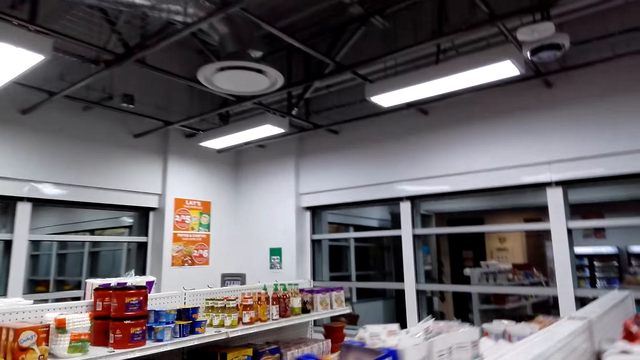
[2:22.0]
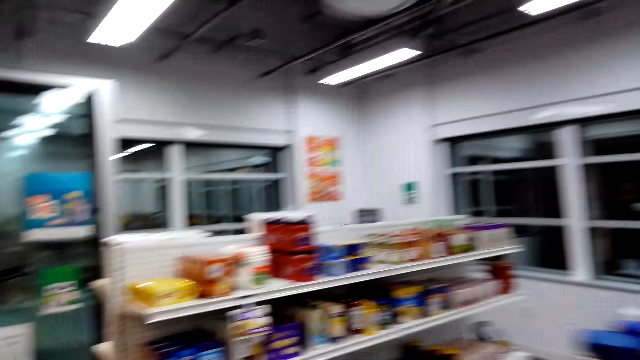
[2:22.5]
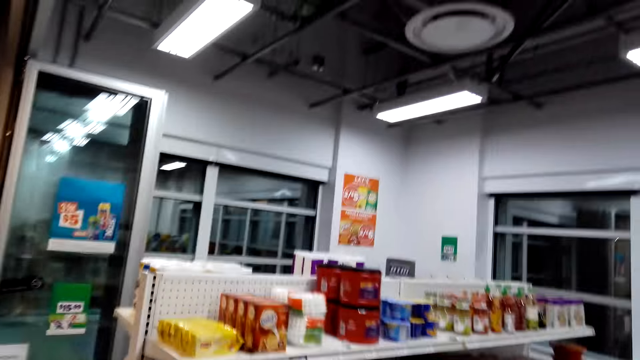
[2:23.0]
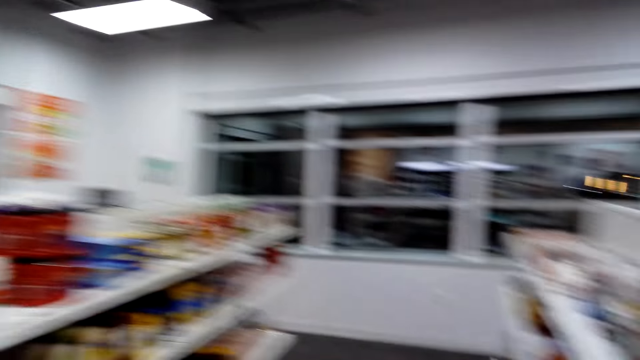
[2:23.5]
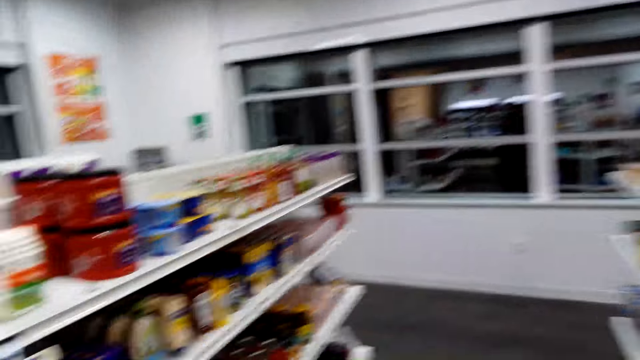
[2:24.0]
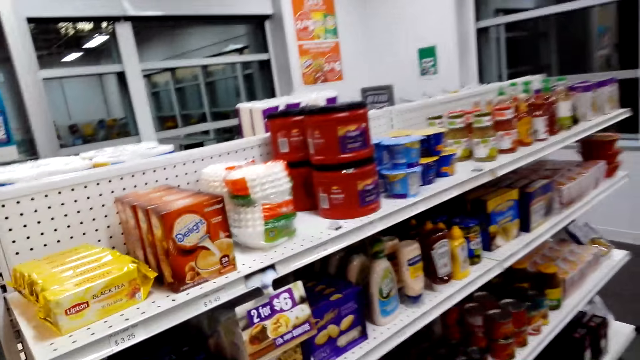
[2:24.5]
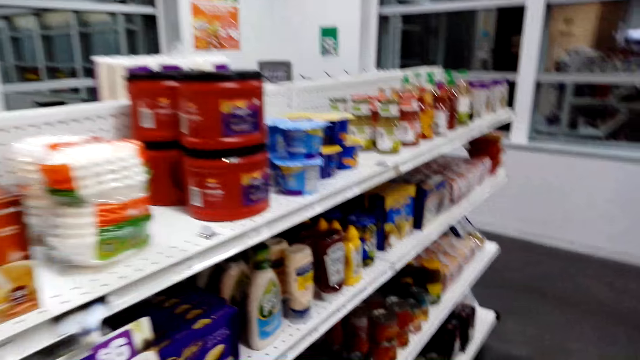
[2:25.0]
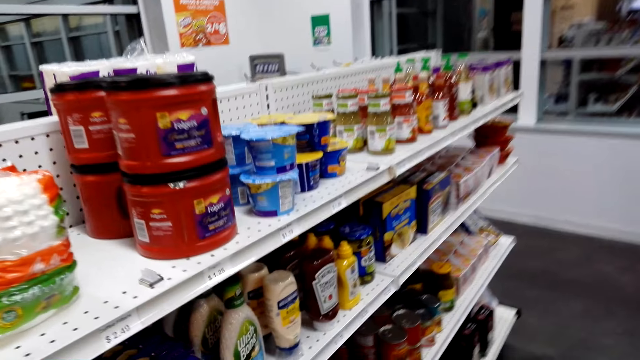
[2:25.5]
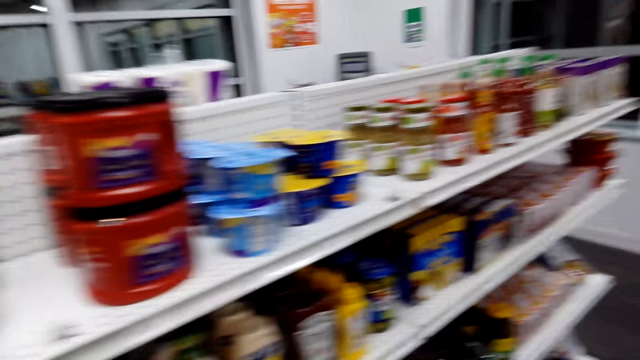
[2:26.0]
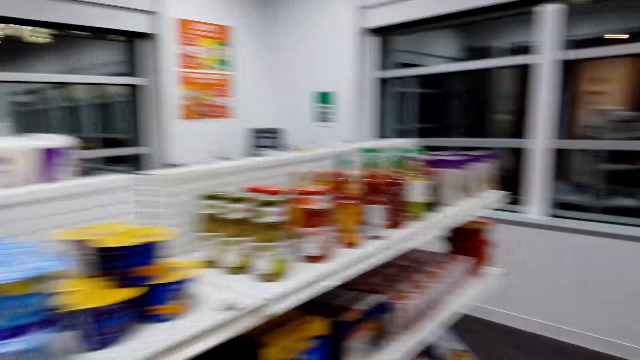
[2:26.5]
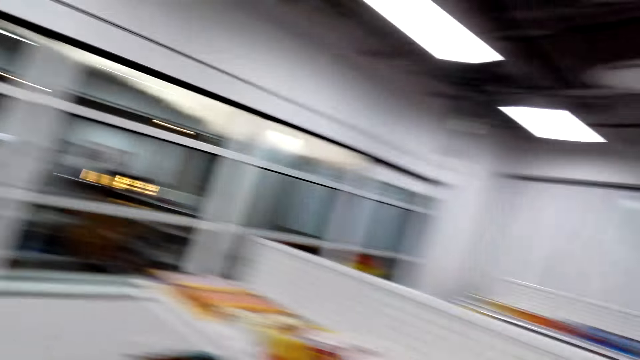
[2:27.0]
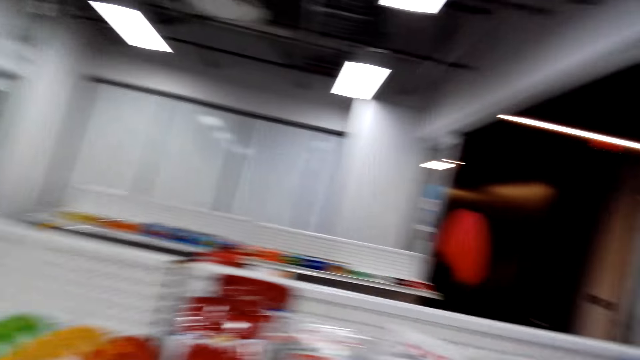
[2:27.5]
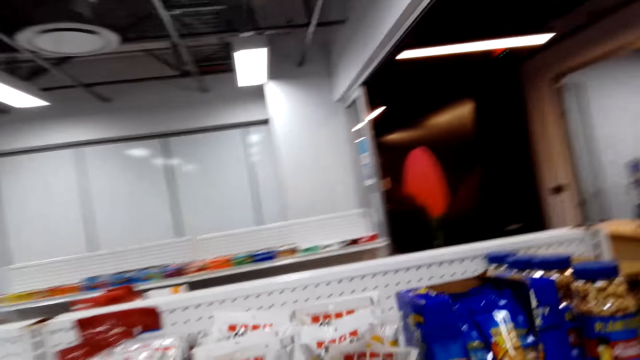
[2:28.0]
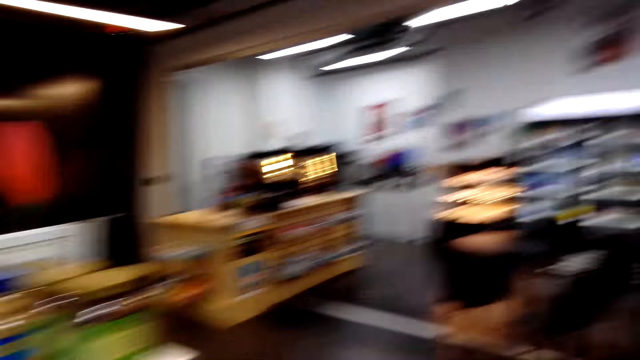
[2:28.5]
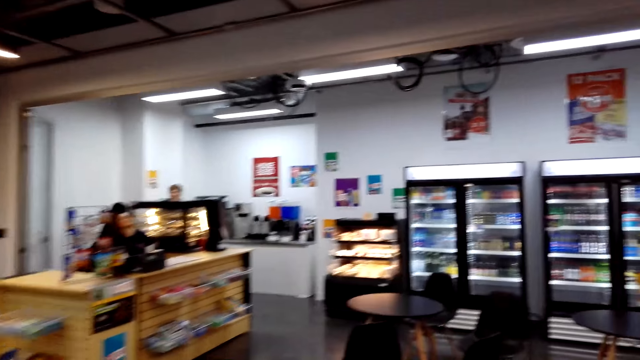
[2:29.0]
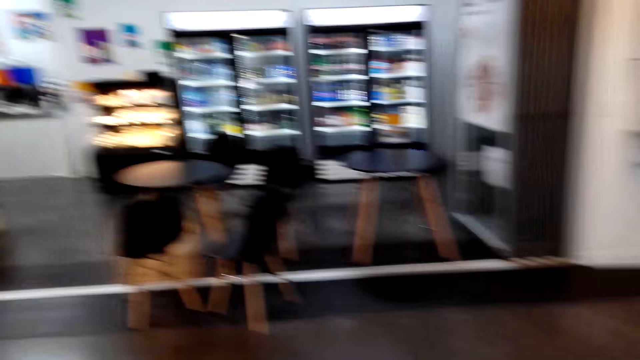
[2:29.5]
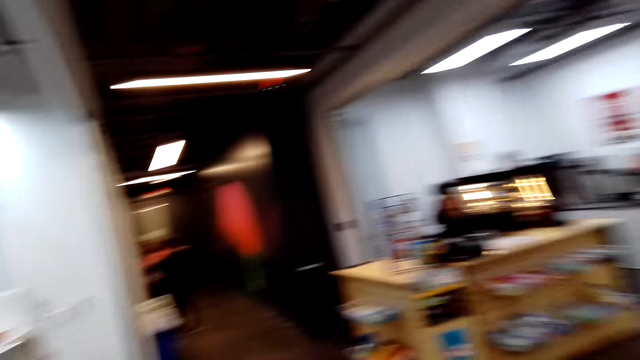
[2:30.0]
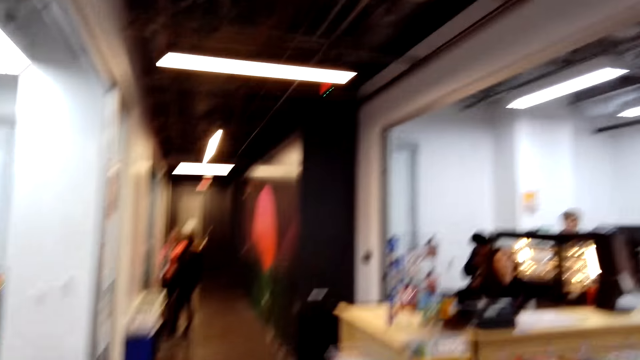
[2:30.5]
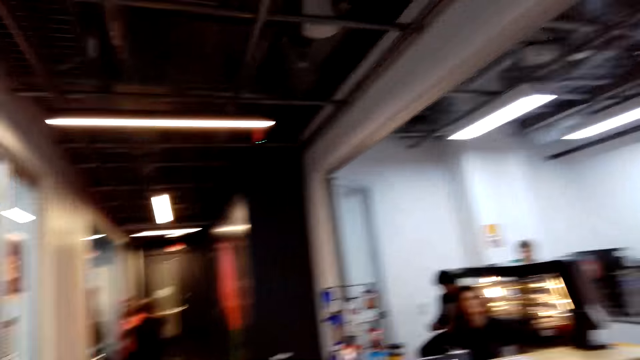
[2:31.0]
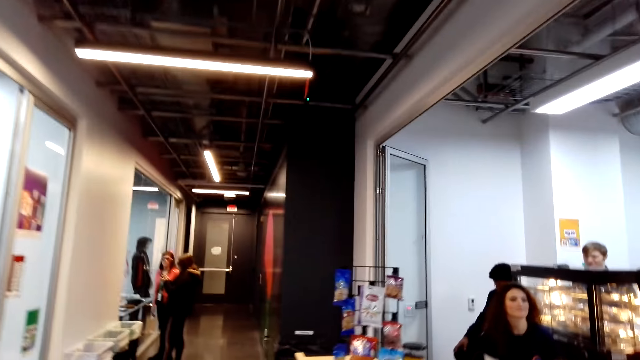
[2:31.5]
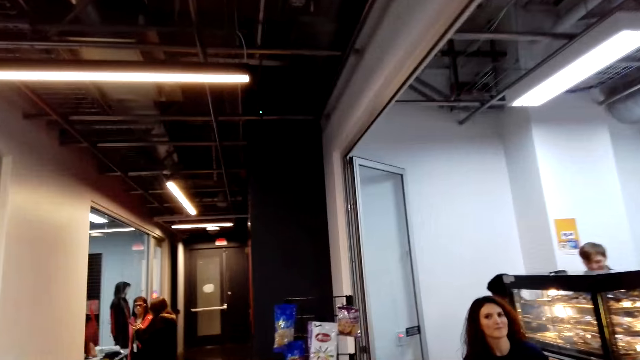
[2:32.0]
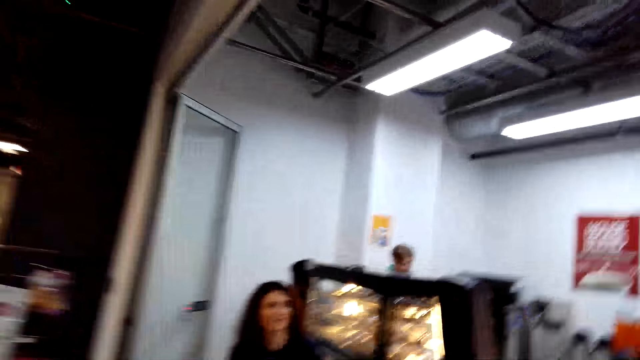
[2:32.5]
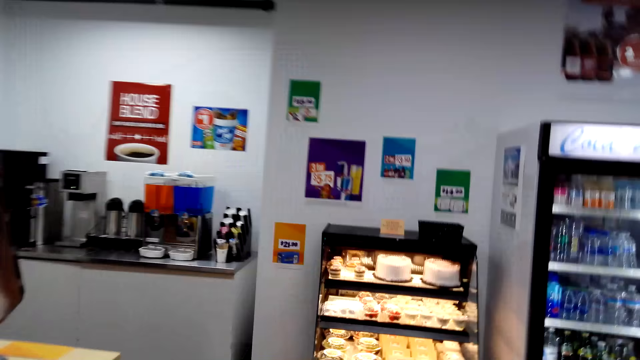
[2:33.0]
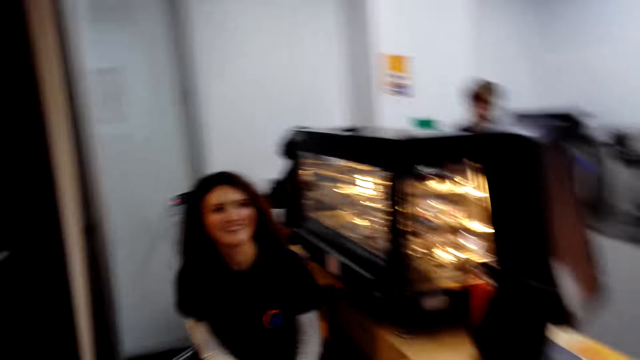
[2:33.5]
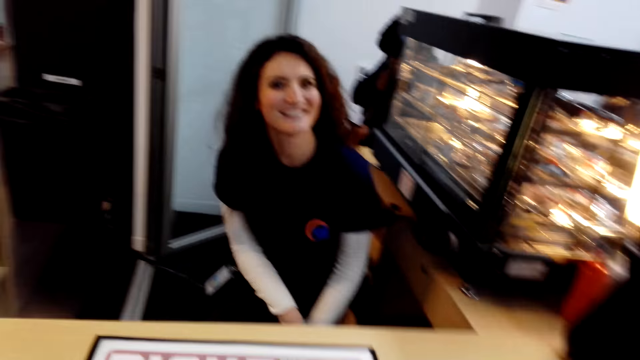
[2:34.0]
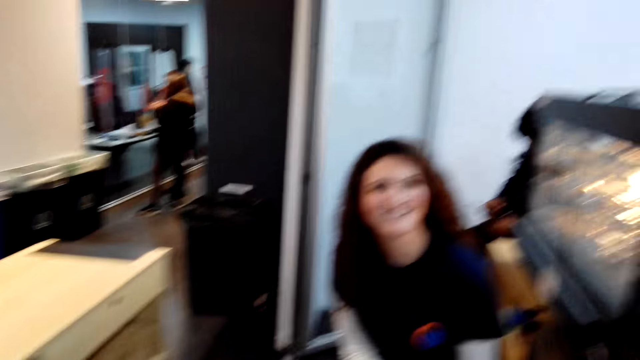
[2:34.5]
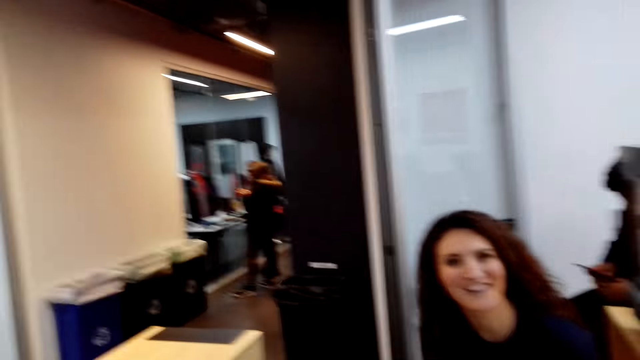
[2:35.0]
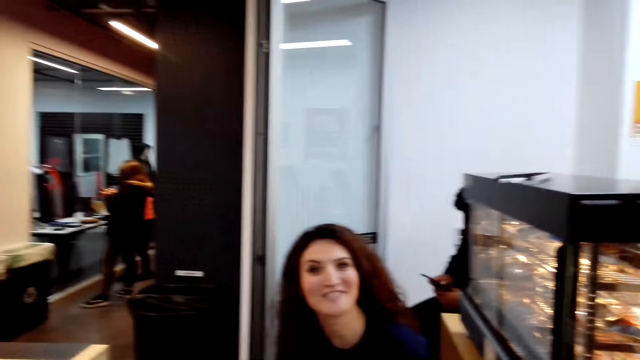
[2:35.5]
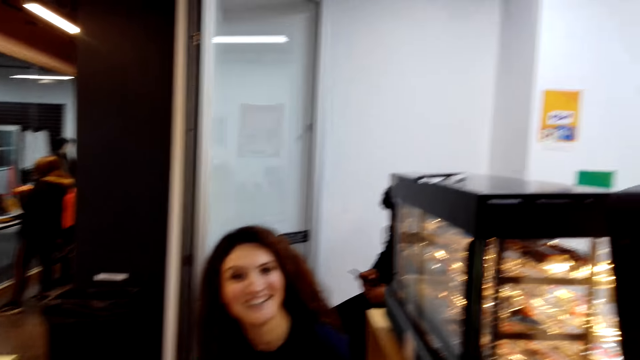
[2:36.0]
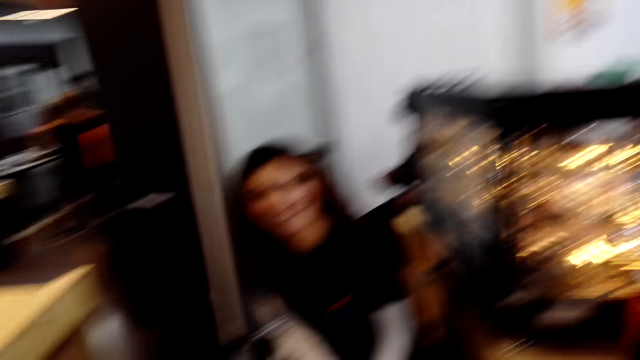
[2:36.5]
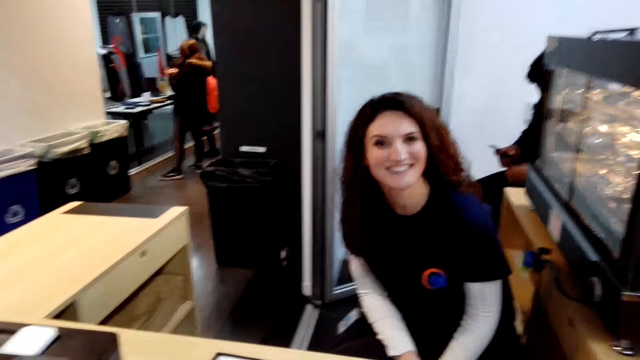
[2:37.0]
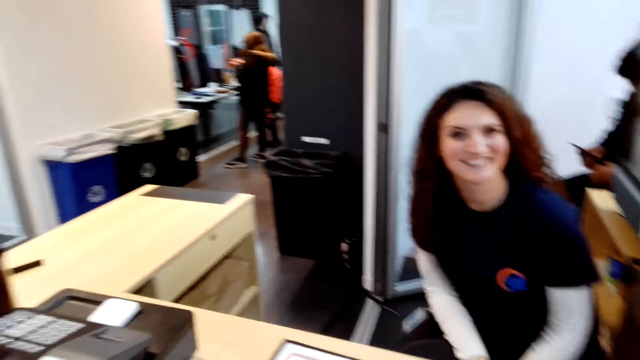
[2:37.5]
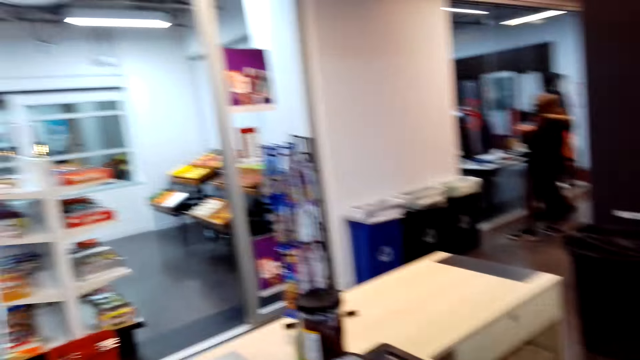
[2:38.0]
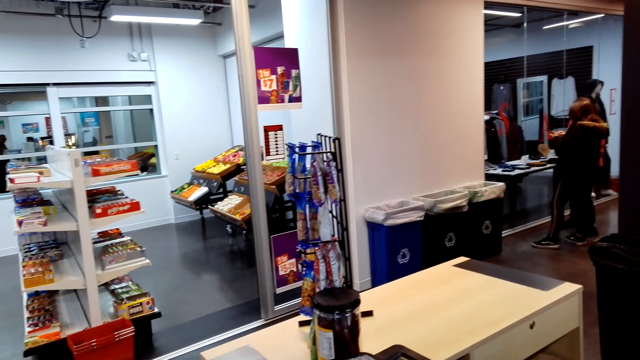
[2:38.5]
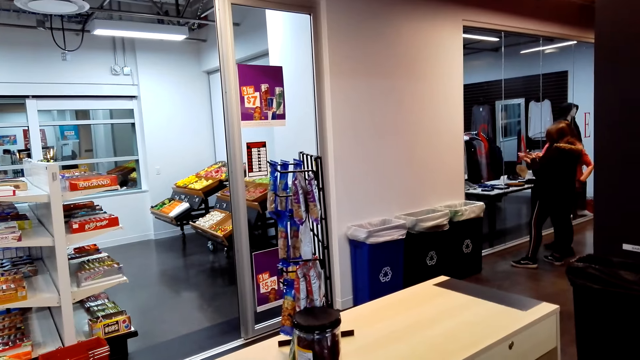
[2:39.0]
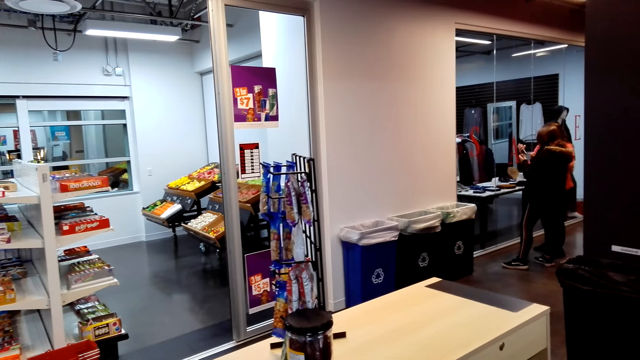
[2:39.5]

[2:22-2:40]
The camera wearer interacts with a person.

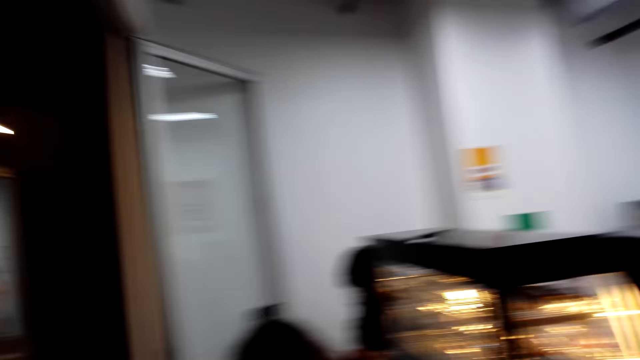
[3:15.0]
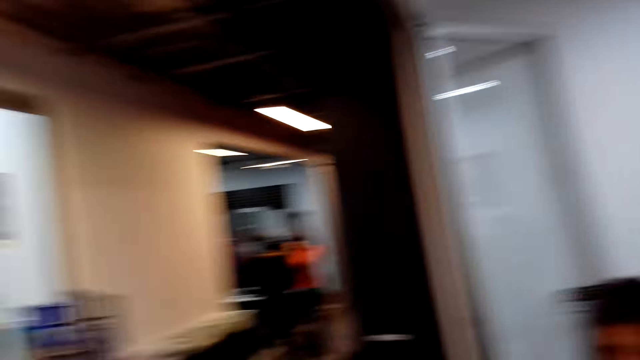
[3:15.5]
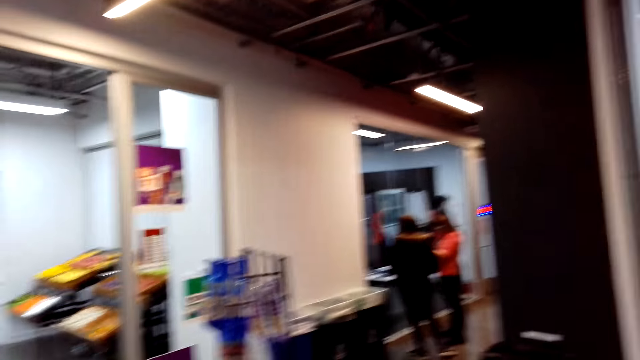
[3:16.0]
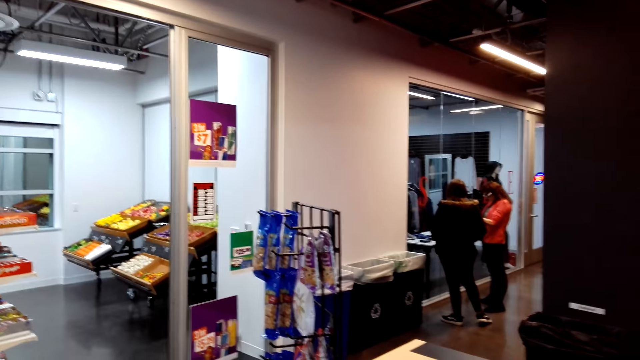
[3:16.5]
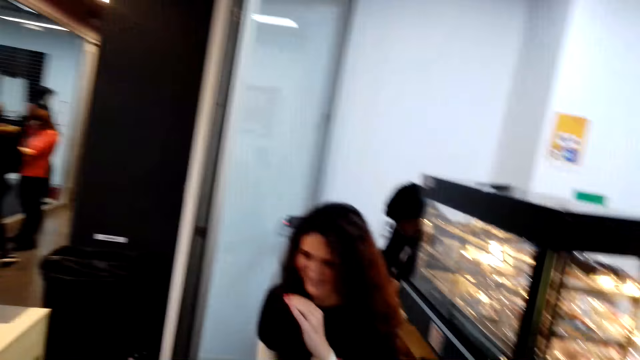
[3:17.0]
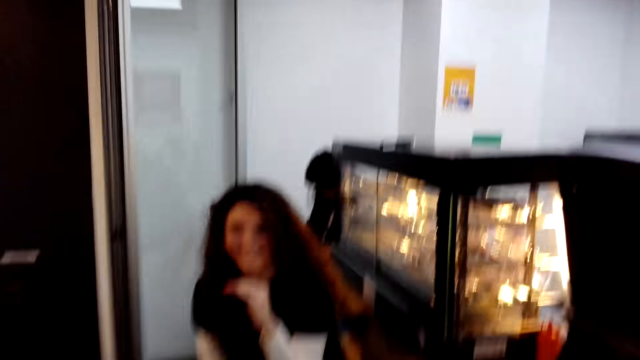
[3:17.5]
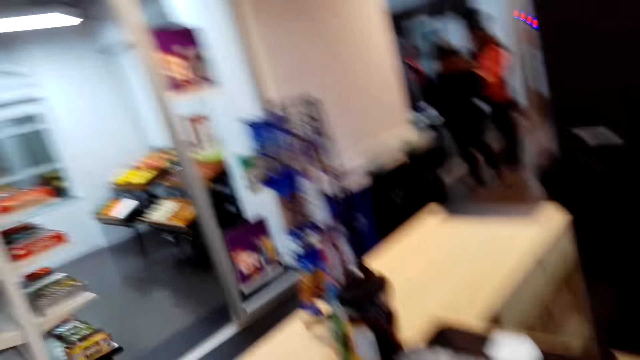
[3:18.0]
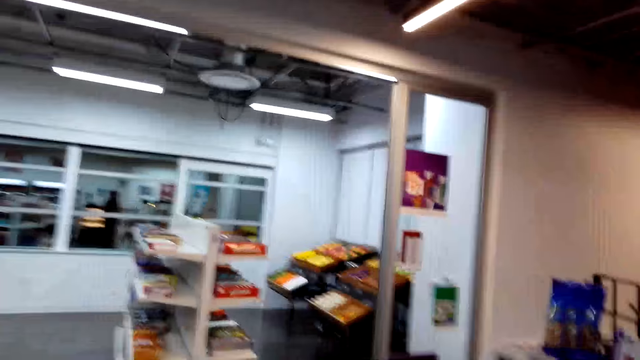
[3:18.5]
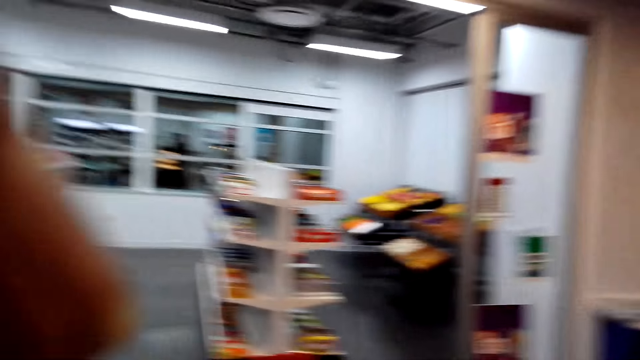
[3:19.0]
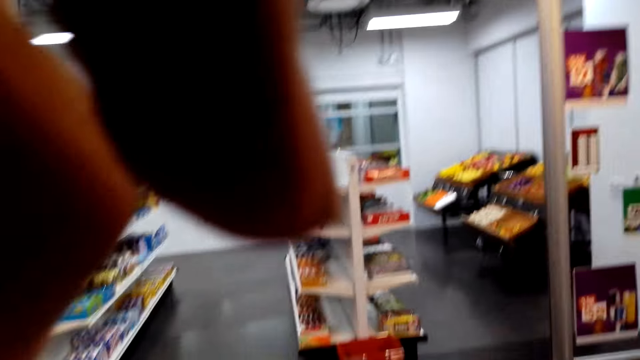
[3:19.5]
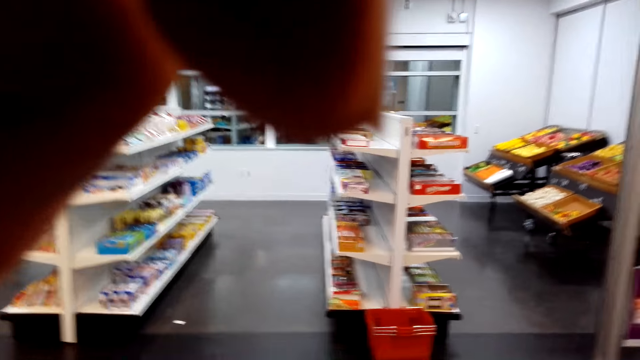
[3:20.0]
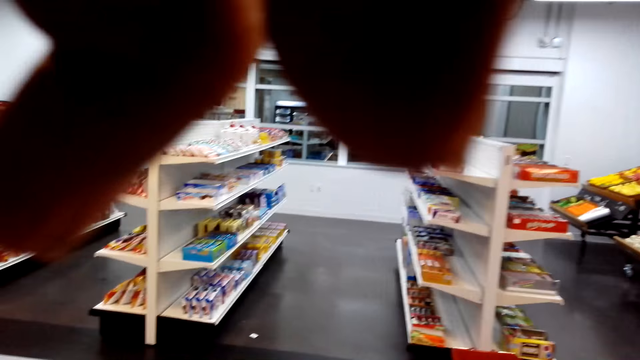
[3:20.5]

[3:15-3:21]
The camera wearer looks around.
